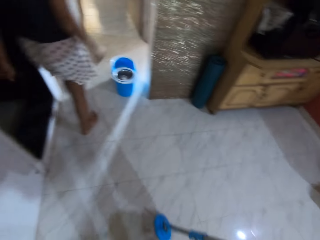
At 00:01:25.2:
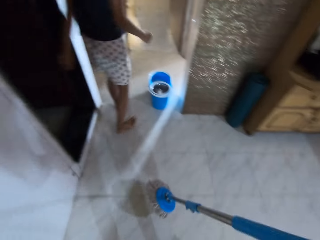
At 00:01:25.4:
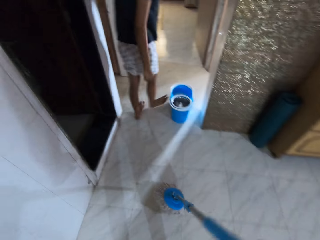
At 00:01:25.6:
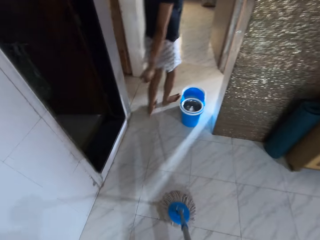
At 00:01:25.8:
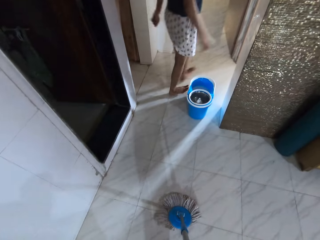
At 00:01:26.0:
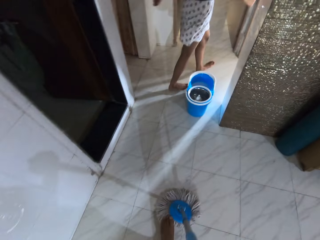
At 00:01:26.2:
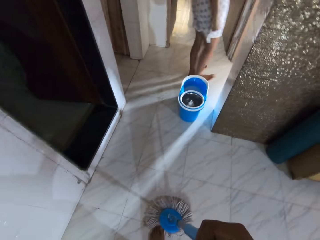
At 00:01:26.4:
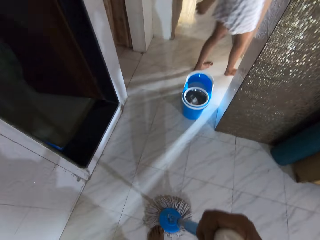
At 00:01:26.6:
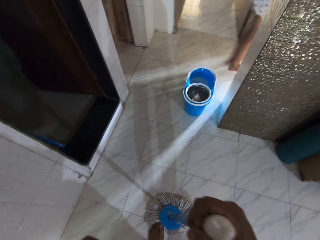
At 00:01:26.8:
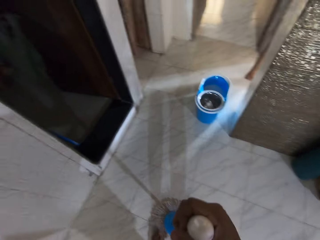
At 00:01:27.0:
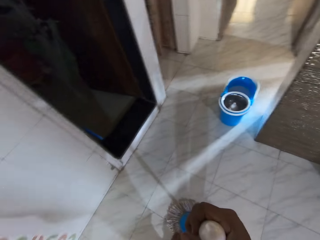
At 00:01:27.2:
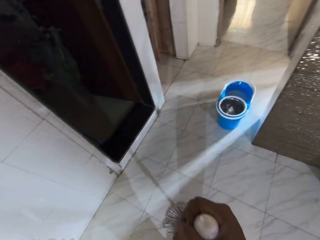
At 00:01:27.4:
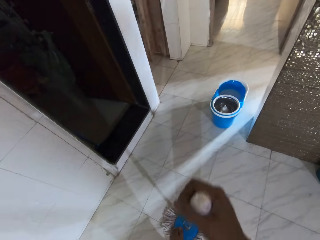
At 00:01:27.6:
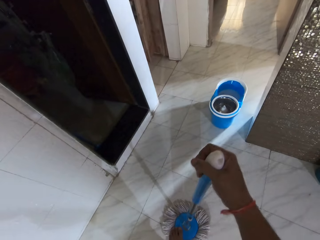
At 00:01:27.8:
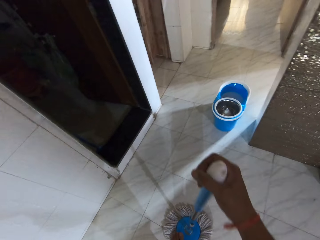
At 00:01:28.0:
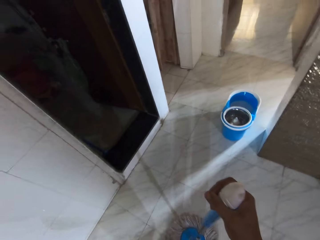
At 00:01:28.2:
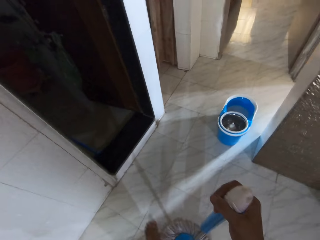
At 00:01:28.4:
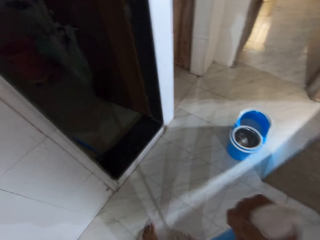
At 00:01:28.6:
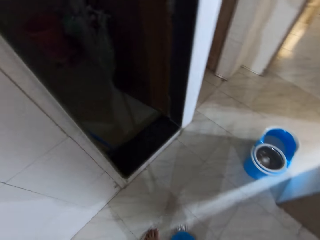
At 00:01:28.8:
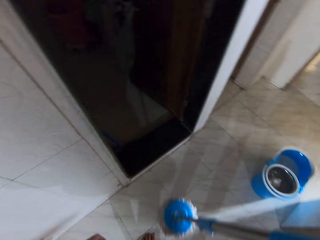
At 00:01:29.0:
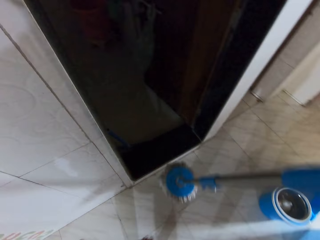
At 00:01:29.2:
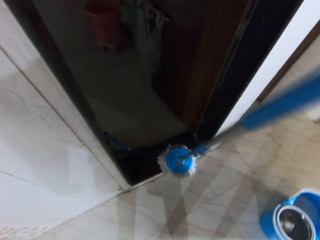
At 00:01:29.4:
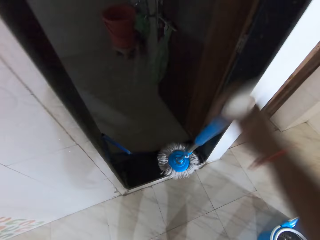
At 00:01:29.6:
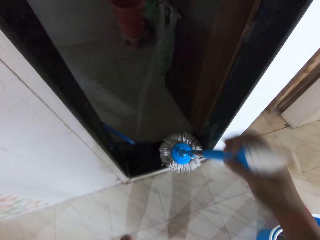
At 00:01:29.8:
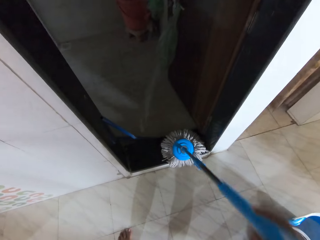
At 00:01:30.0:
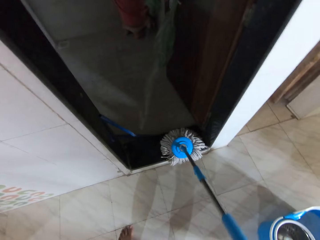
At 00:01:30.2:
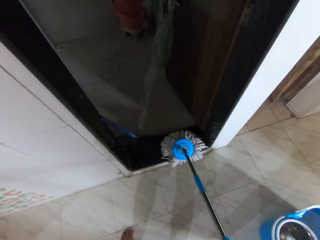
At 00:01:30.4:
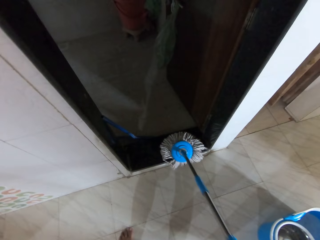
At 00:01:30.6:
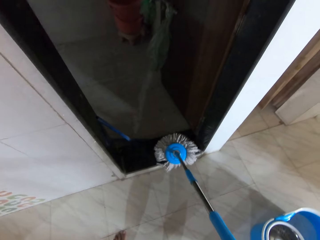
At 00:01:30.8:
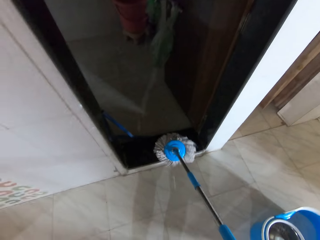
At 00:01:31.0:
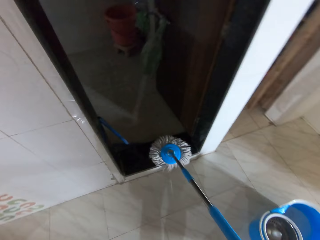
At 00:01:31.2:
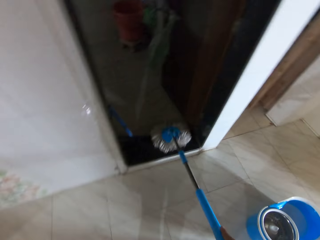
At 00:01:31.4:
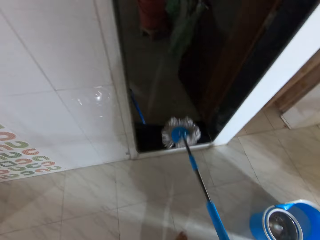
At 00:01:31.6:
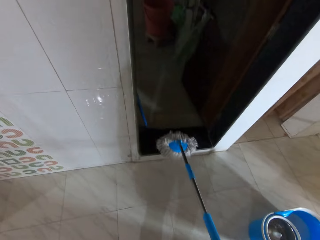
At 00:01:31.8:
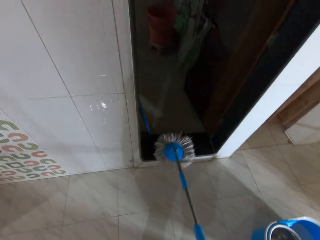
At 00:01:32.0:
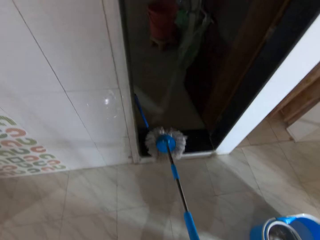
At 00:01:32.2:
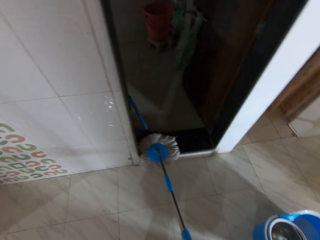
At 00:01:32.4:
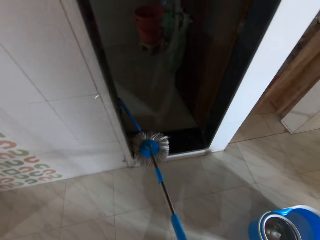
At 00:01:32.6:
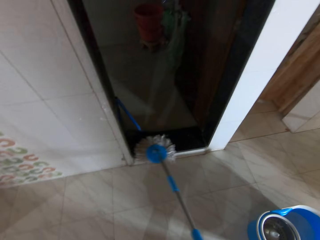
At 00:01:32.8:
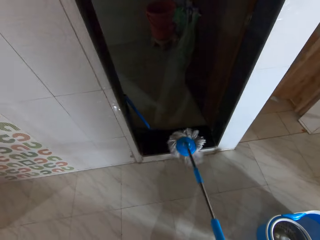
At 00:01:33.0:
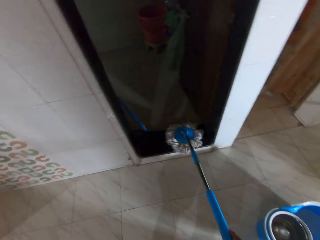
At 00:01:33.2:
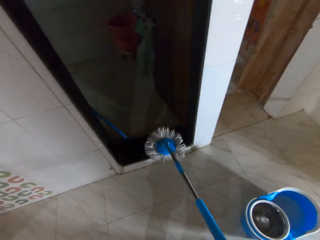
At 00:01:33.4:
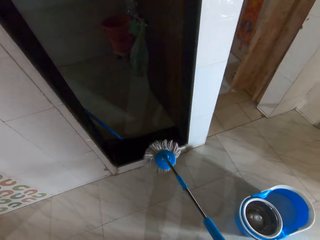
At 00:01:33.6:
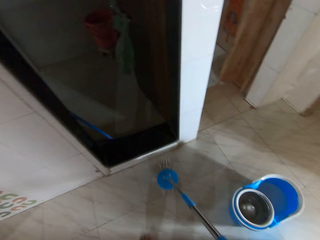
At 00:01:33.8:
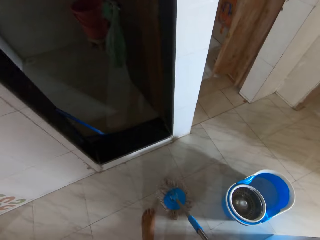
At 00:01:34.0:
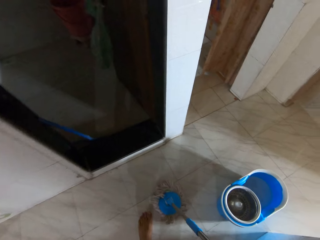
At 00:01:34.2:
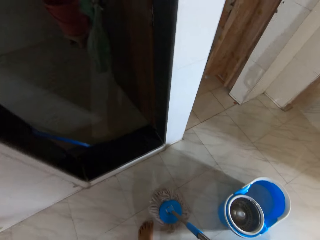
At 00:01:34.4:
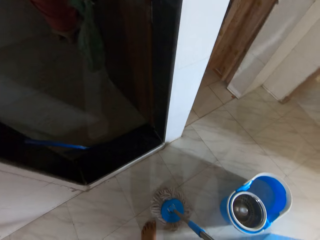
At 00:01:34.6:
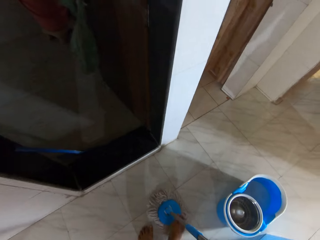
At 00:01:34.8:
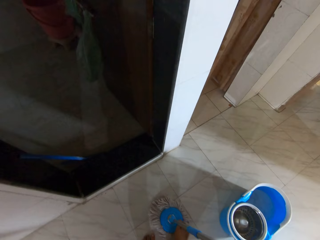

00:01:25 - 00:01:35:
The woman walks into a room. The camera wearer mops the house.

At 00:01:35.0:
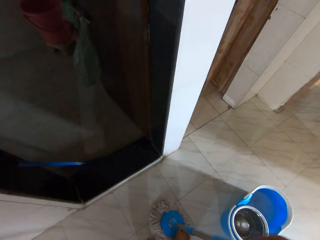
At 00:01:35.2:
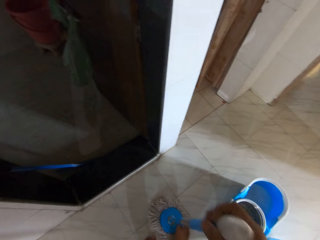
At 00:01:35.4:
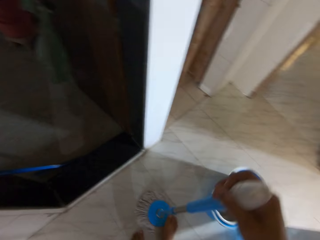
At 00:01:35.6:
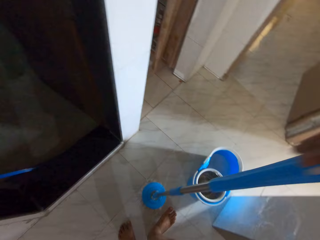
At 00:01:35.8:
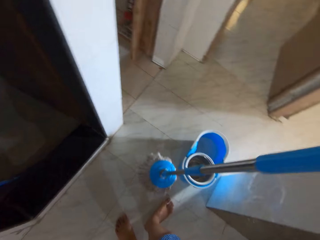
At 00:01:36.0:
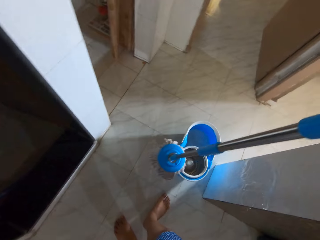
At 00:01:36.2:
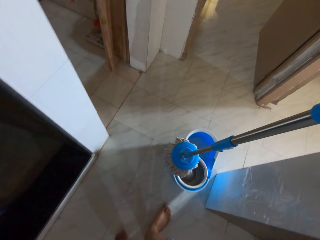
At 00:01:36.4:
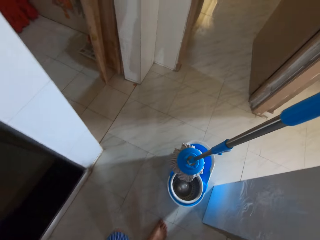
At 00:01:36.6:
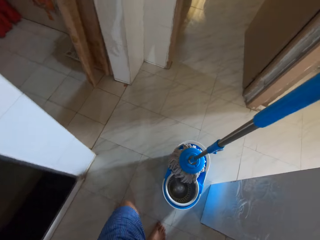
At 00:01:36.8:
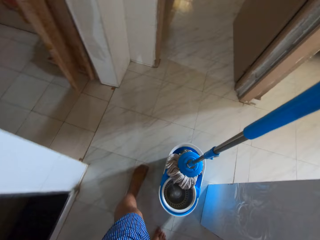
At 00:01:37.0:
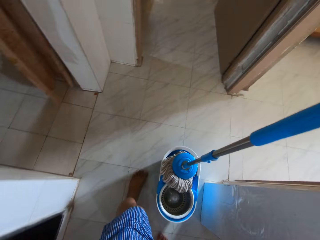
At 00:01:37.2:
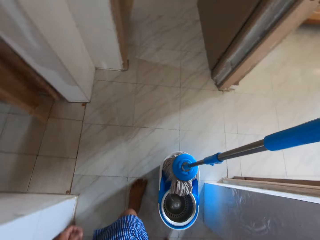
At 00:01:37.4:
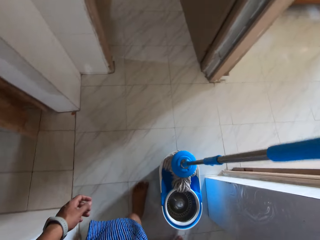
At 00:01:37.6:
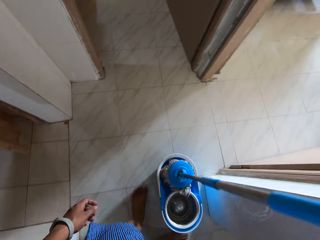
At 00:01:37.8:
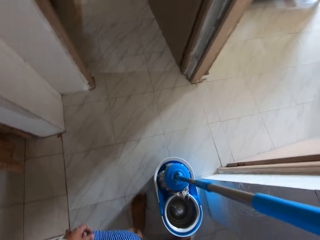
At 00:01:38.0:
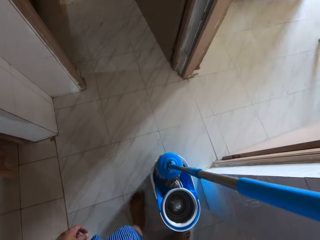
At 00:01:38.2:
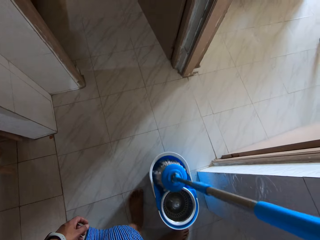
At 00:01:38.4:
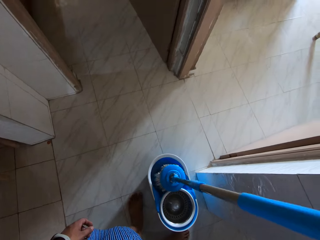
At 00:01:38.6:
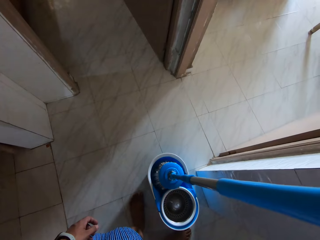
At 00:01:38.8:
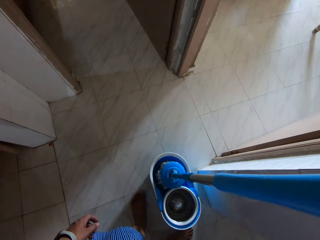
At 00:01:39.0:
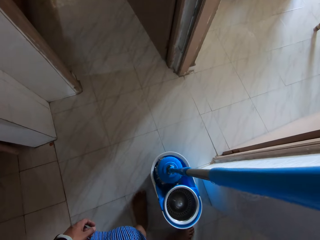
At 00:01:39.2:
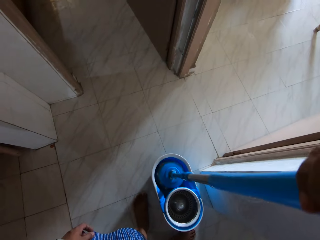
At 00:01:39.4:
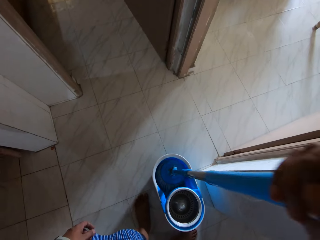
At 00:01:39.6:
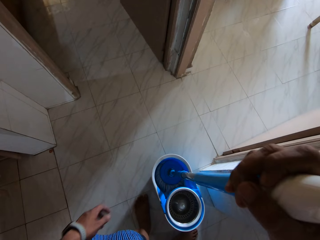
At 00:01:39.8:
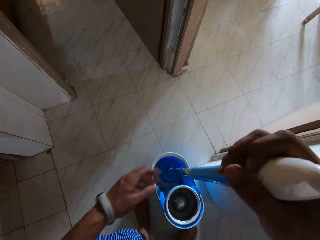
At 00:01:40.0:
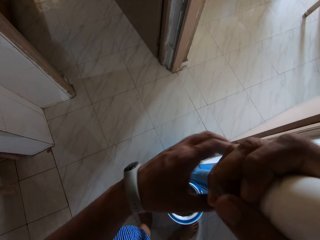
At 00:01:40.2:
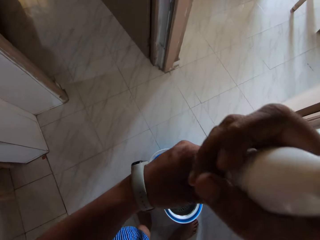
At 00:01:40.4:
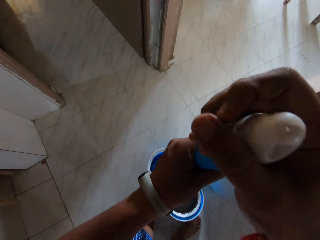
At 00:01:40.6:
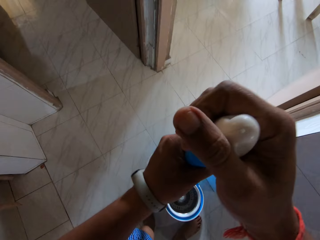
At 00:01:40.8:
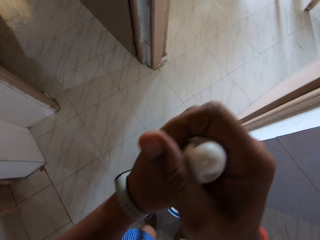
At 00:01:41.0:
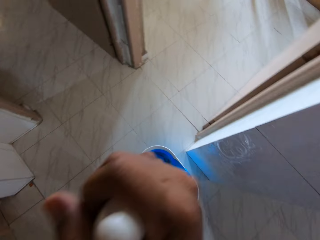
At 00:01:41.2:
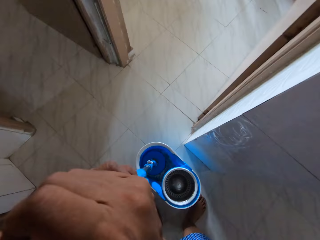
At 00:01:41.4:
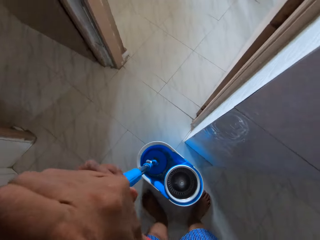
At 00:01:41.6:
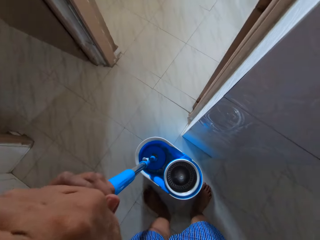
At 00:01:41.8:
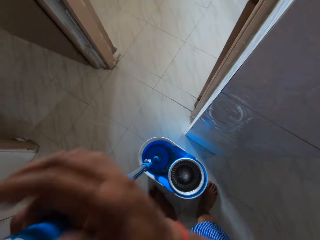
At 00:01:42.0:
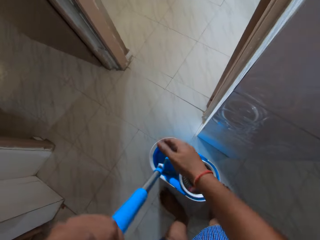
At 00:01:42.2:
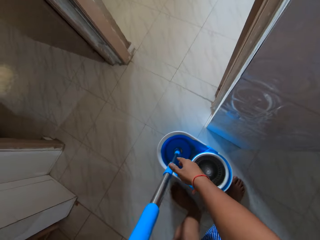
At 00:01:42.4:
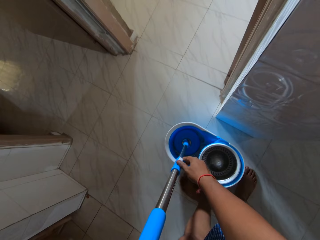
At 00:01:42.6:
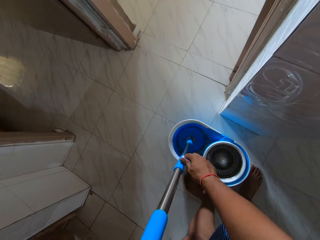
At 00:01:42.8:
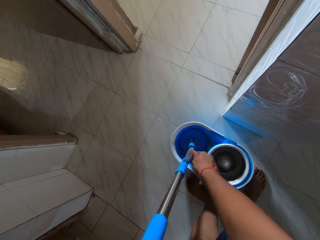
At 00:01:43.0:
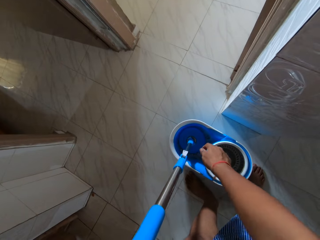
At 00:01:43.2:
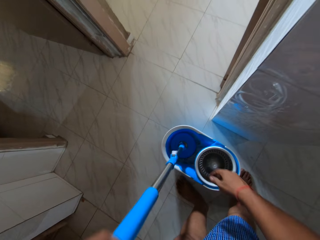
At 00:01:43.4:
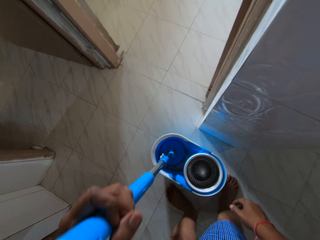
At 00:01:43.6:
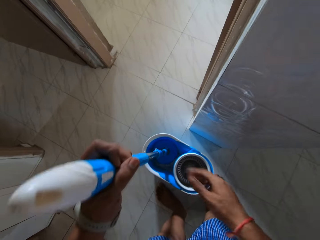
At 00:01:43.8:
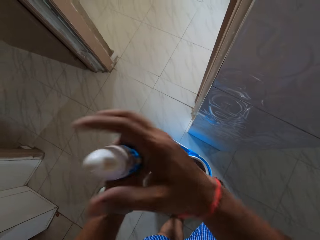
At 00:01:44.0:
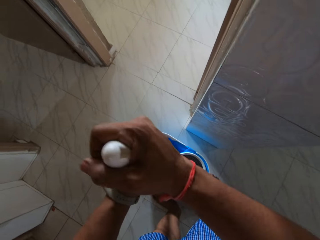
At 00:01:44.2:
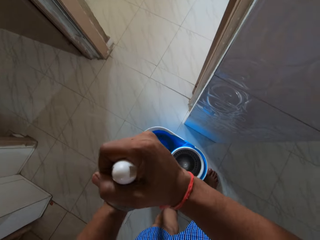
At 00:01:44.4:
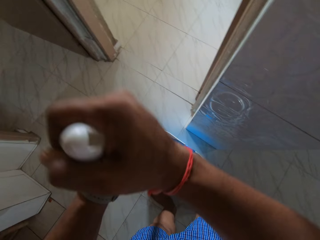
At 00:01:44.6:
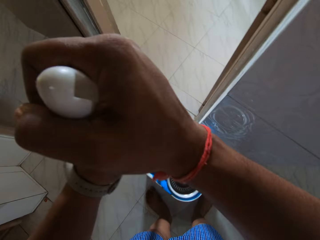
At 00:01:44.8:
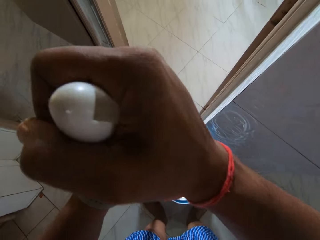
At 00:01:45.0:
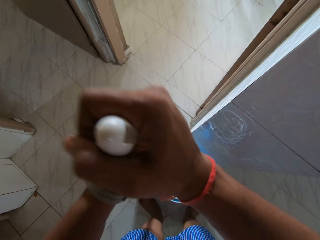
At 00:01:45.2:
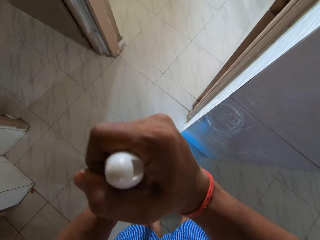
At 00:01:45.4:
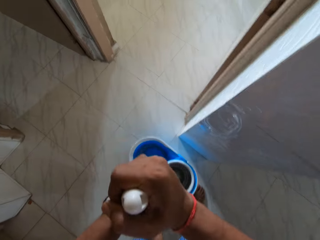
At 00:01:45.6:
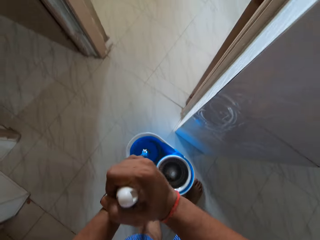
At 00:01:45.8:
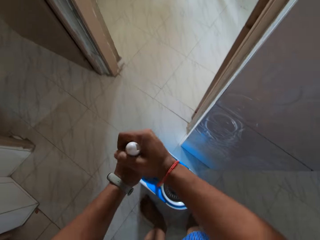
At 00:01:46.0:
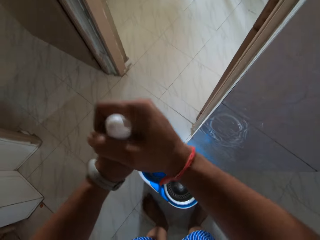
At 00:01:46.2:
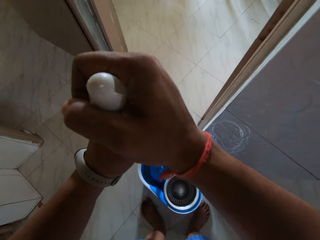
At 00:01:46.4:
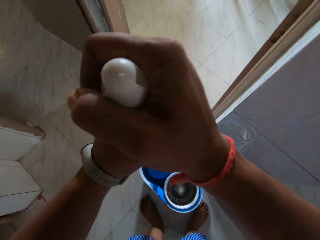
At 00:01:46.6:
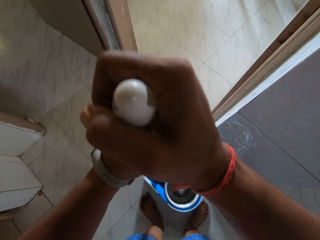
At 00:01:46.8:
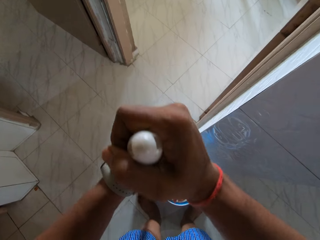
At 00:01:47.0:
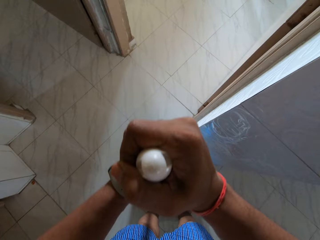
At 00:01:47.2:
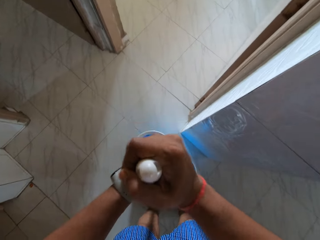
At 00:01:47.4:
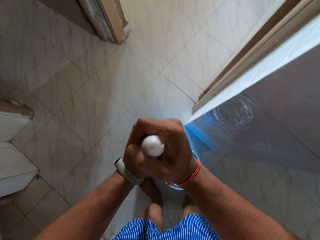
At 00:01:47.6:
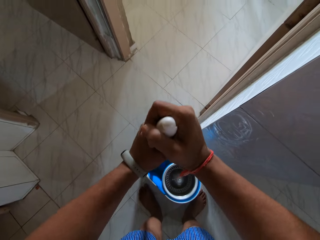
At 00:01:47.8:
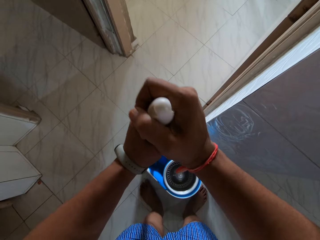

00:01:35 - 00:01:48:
The camera wearer dips the mop stick into a bucket on the floor with his right hand. He washes the mop. He soaks the mop stick in the bucket with his hands. He operates the mop stick with his right hand. He soaks the mop stick in the bucket with his hands.
